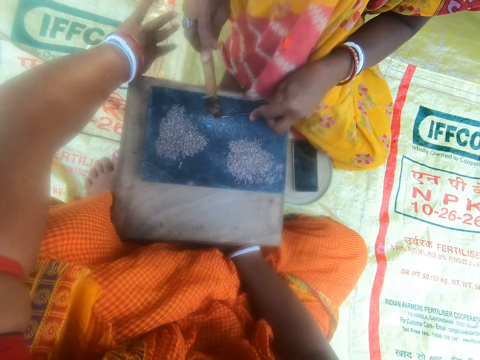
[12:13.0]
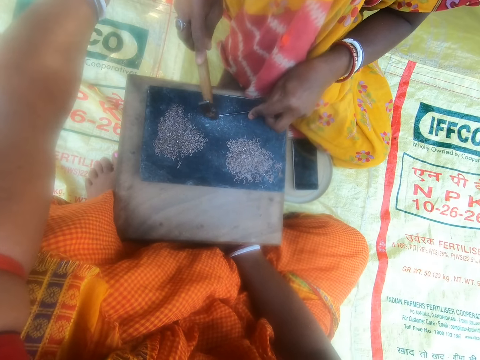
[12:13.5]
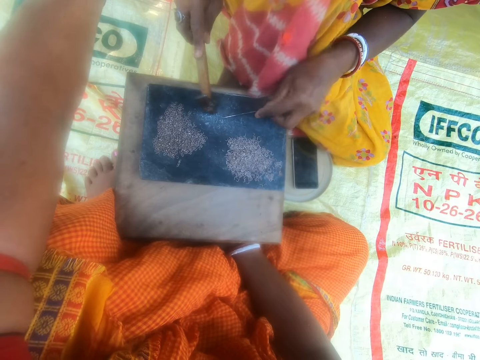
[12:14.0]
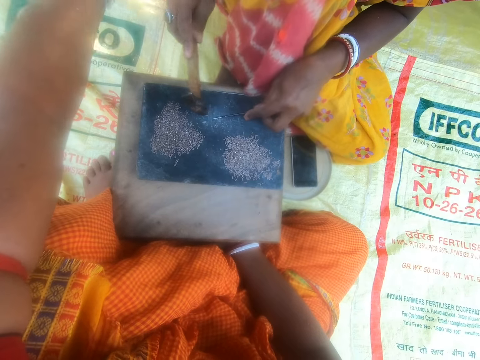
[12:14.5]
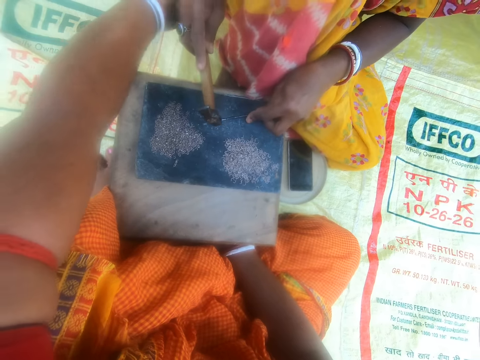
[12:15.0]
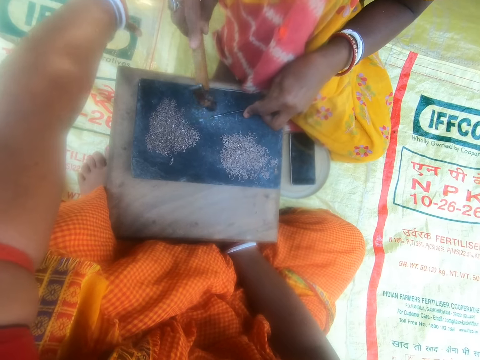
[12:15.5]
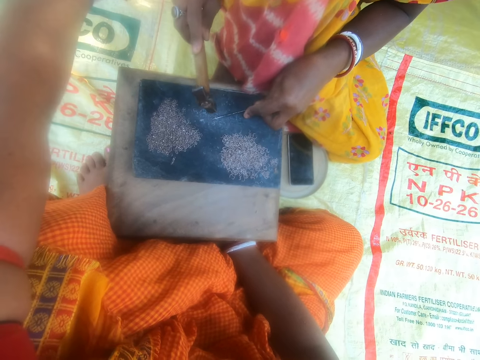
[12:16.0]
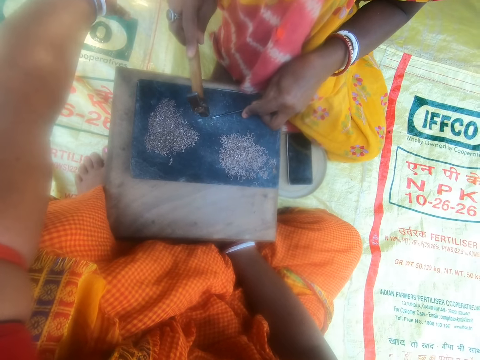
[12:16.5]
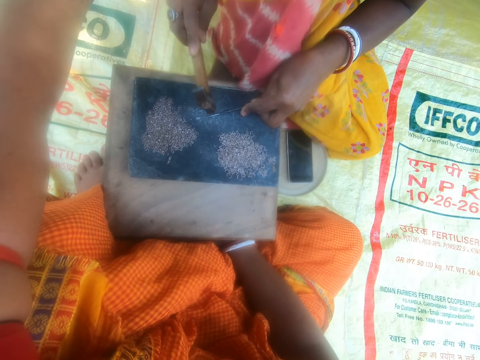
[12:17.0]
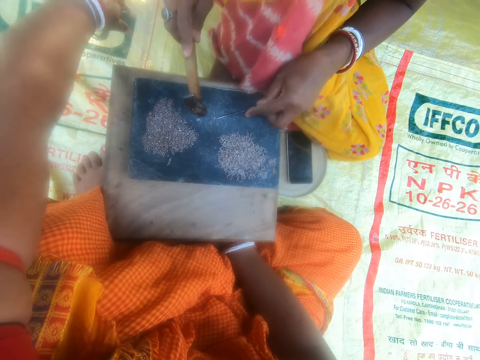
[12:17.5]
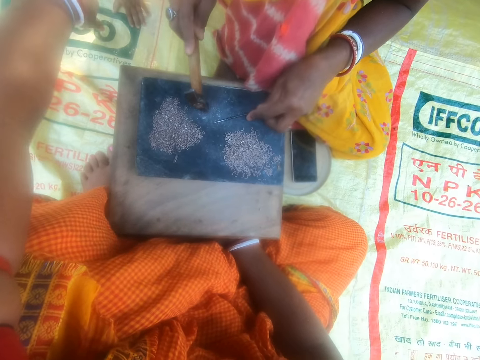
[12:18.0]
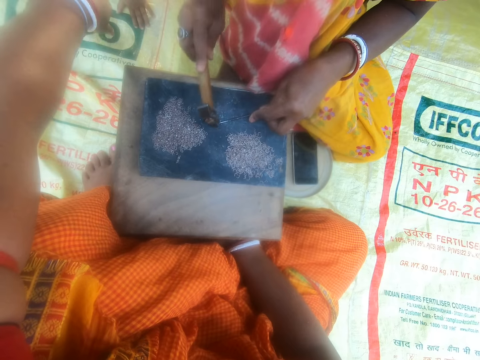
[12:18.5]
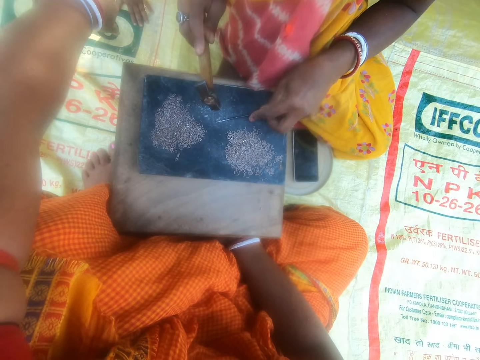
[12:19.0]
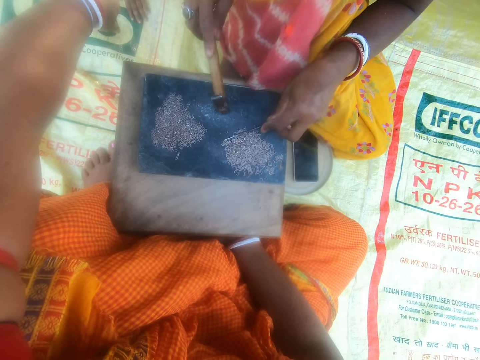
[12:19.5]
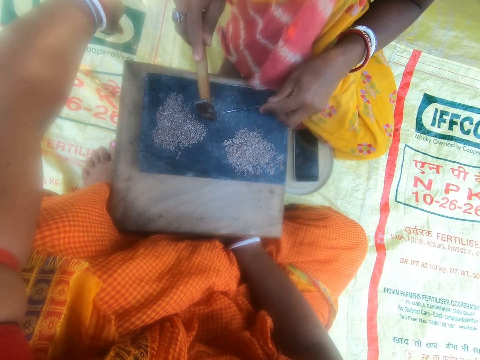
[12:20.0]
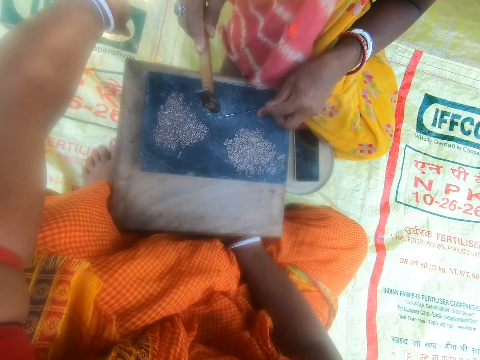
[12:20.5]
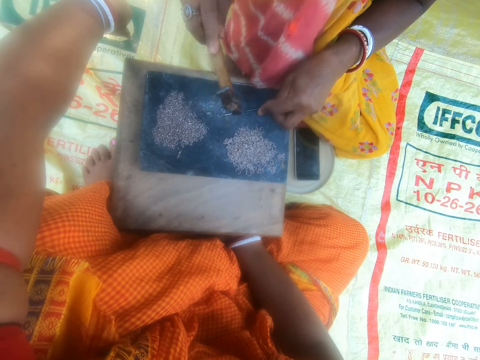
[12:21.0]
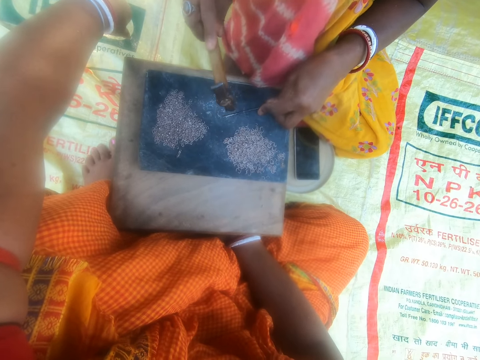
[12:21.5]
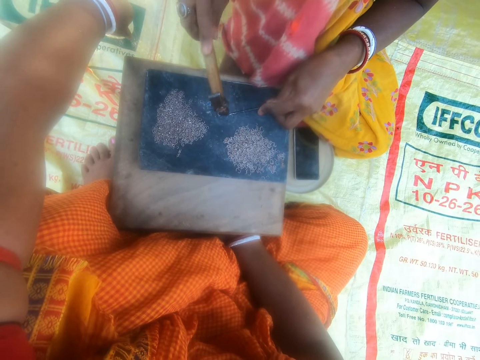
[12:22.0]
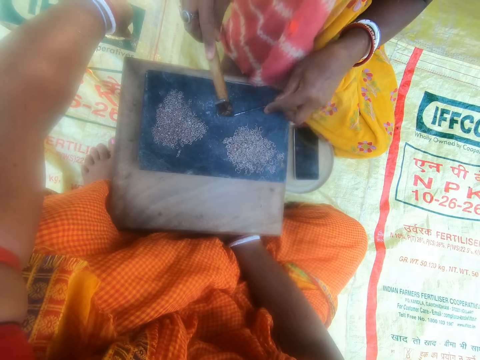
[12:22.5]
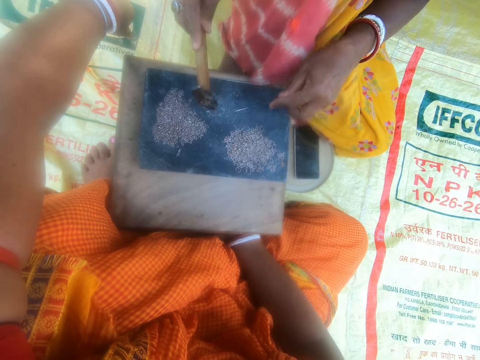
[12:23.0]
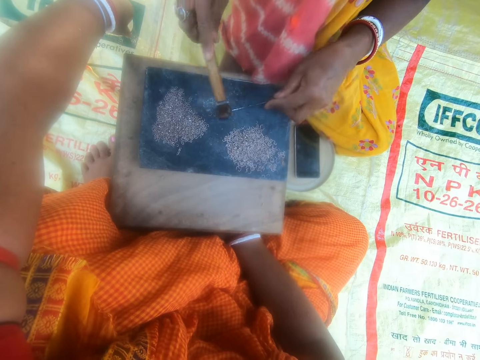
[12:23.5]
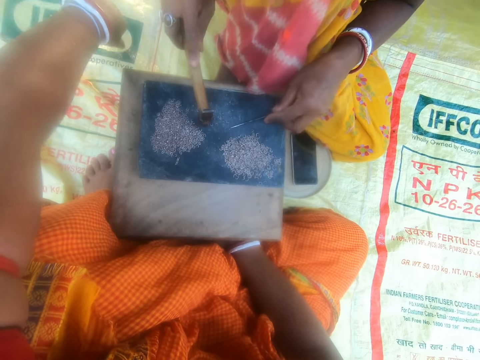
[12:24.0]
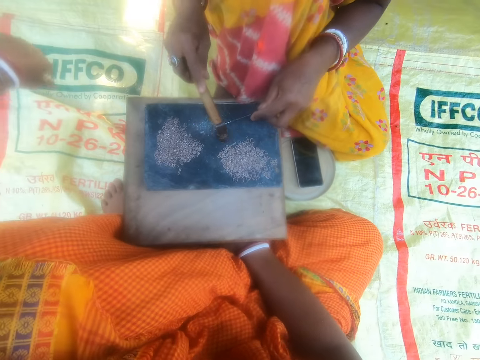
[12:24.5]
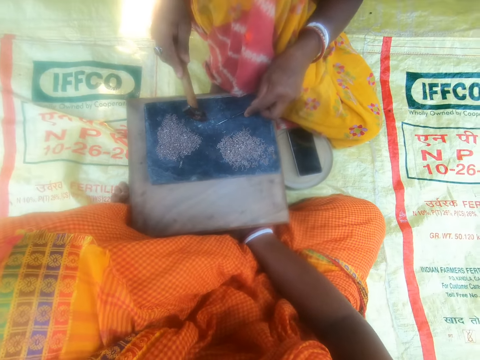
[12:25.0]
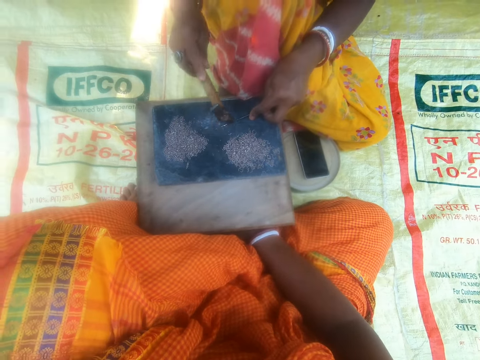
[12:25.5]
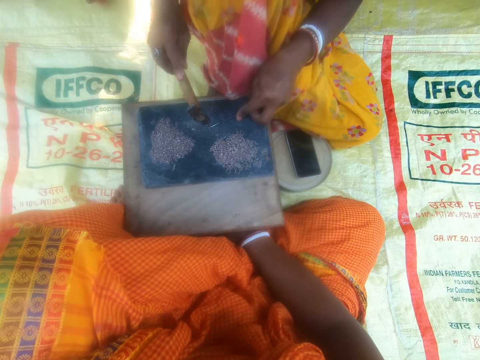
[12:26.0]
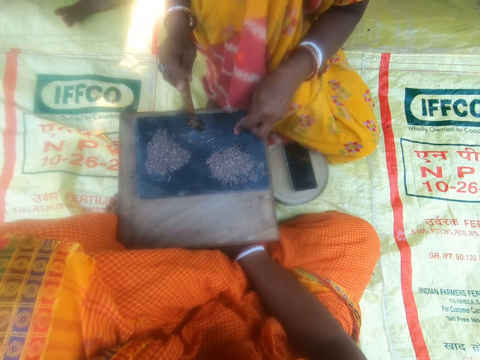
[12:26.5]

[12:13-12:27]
The camera wearer raises the left hand. She gestures out with her hand. The woman hammers the metal into crystals.

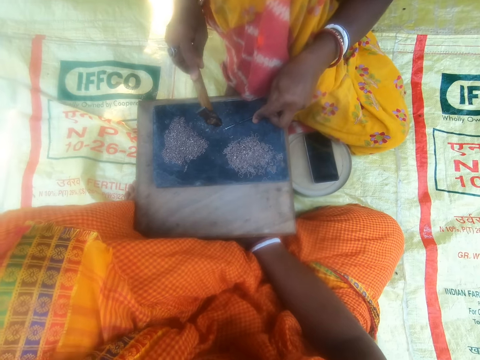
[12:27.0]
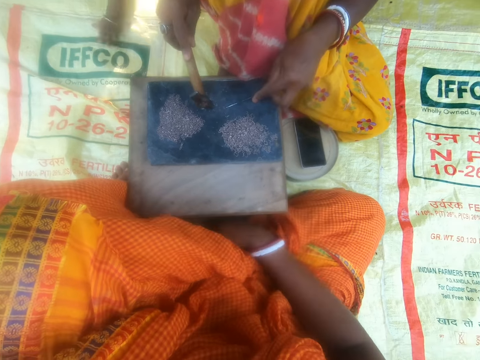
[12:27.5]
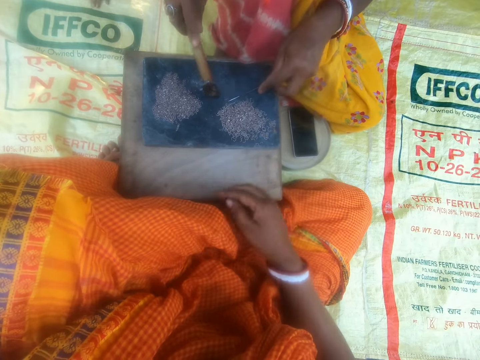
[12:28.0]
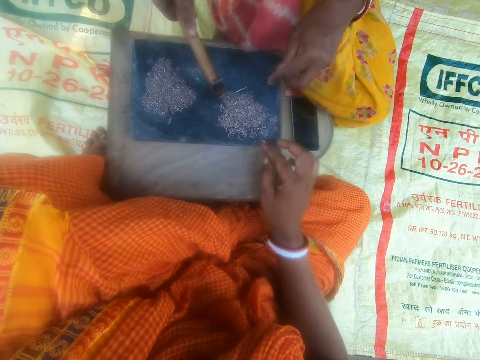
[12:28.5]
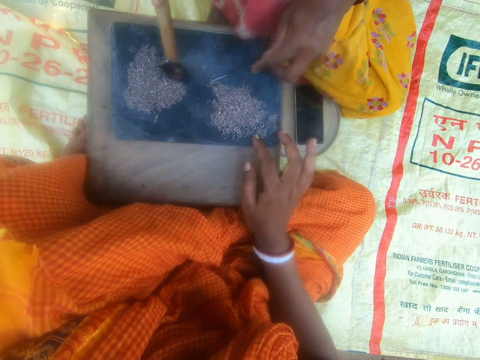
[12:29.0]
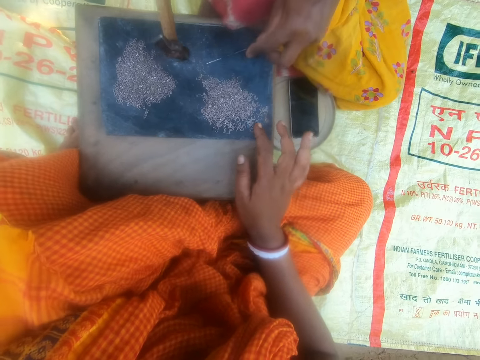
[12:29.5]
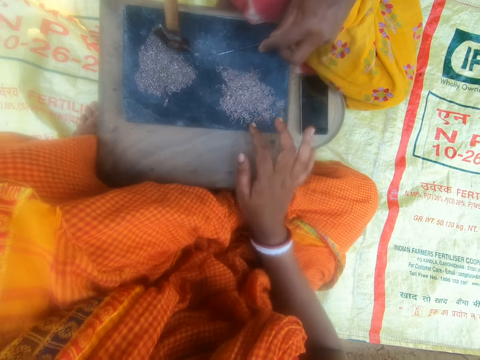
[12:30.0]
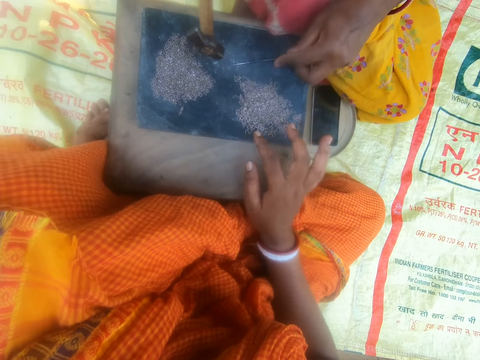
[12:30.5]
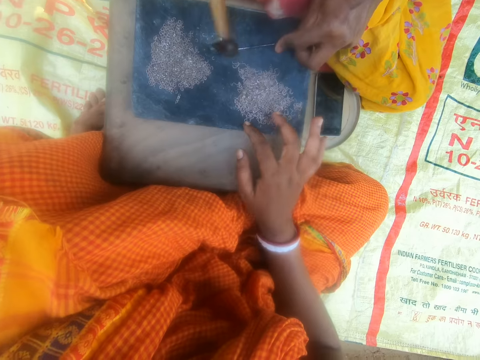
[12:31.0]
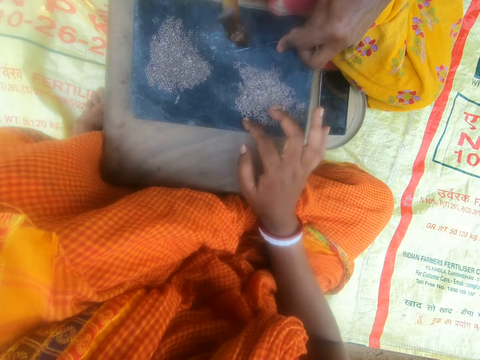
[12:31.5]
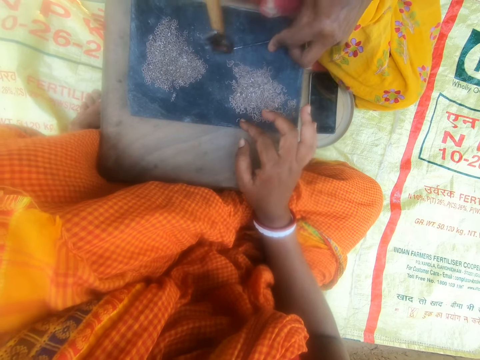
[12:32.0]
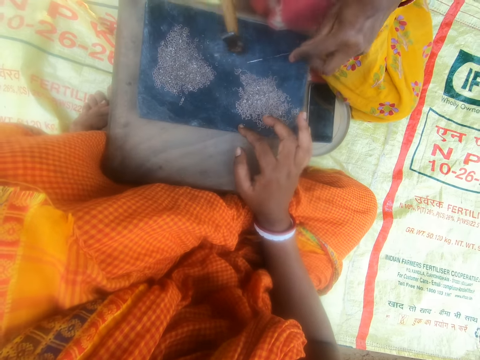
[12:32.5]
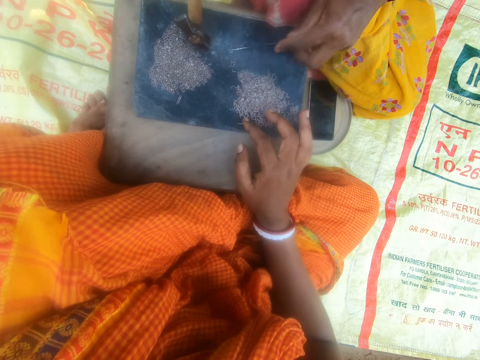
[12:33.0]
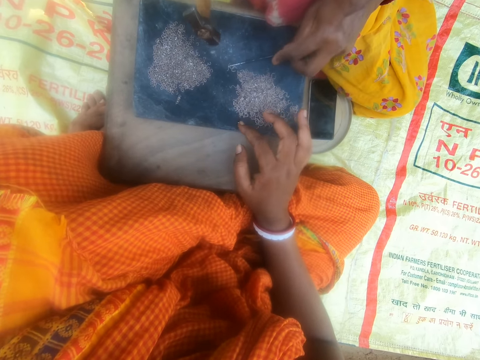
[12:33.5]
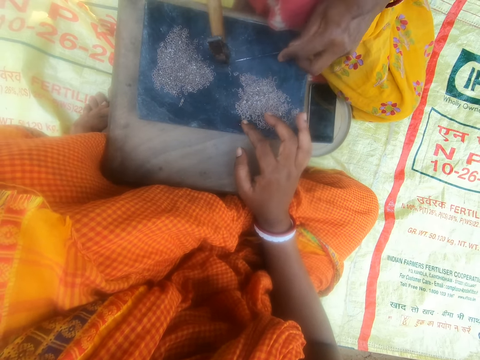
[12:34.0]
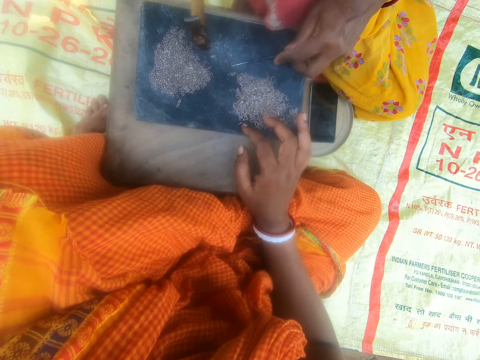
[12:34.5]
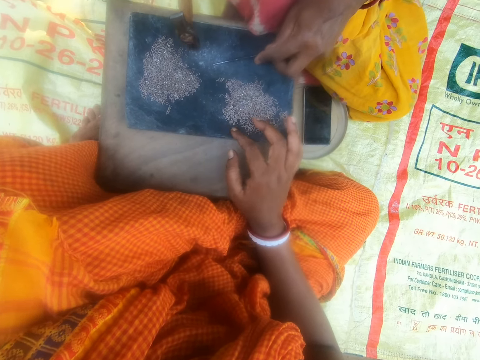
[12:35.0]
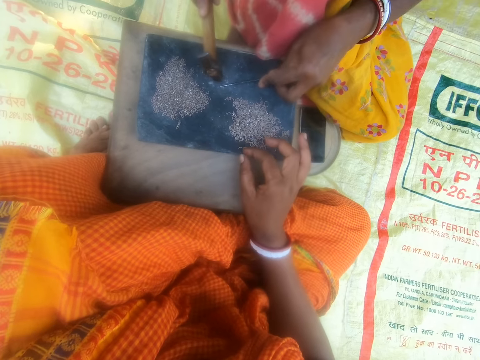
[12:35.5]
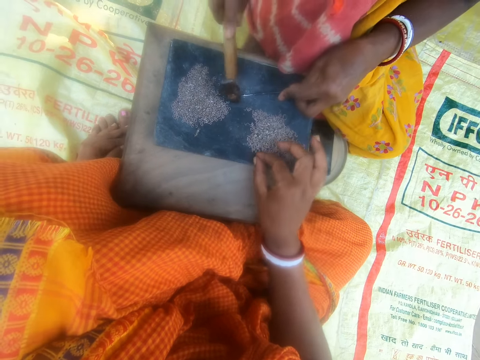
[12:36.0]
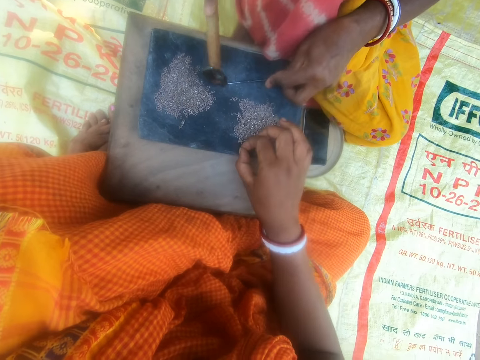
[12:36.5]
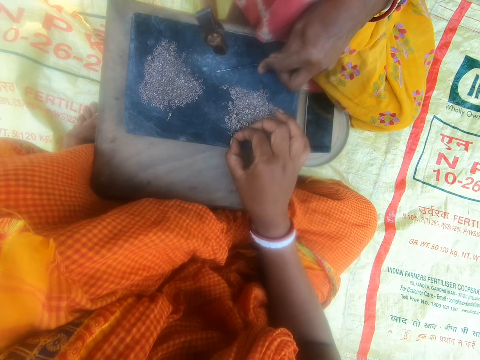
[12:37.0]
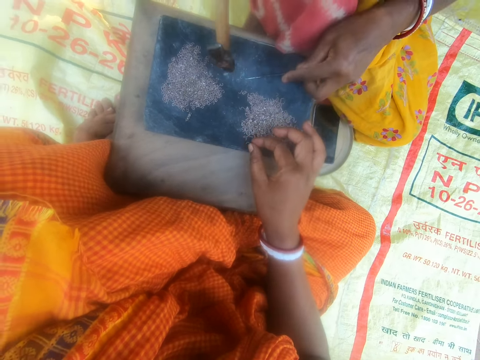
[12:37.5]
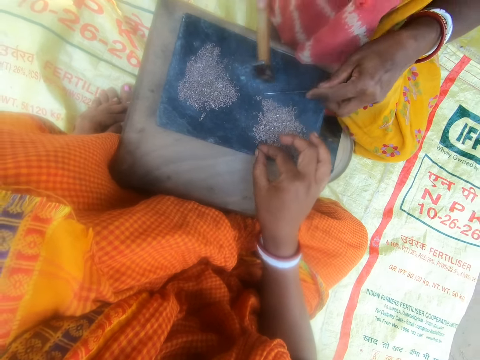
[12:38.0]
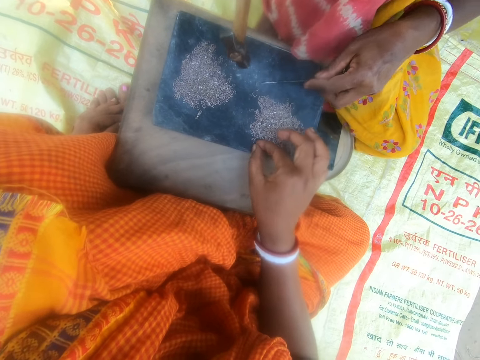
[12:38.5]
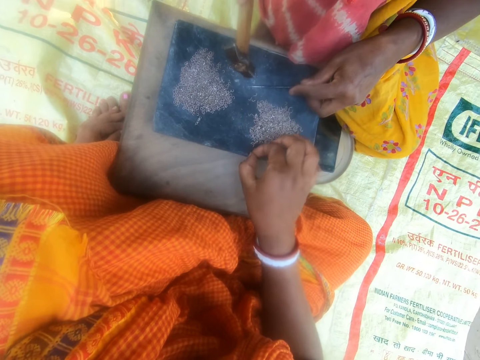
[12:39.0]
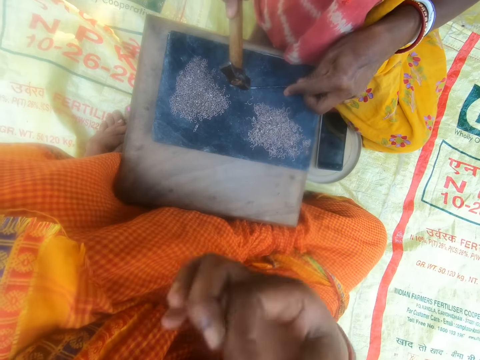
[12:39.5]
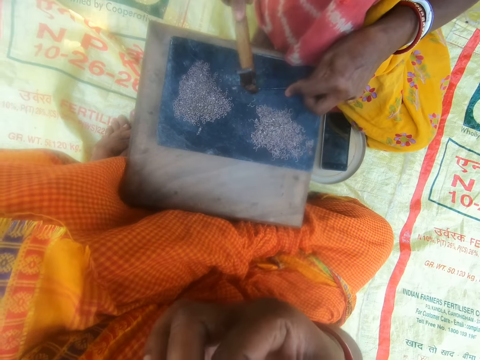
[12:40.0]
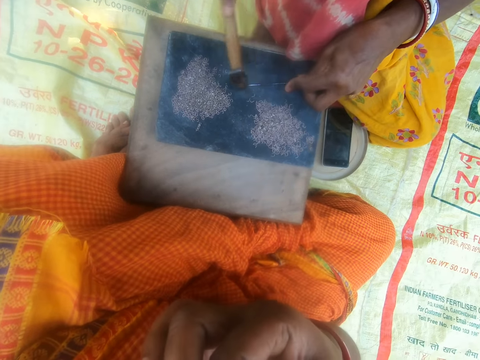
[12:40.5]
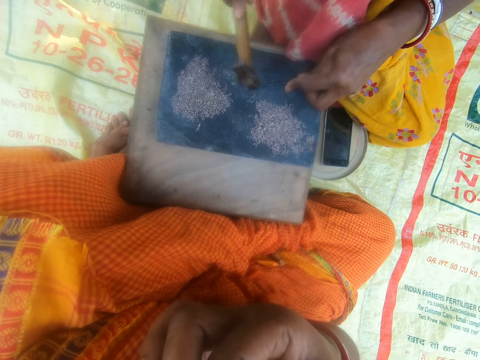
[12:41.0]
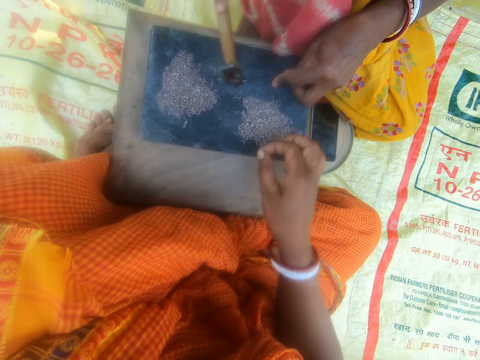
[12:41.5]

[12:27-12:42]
The camera wearer touches the metal crystals. She picks up the metal crystals. The woman hammers the metal into crystals. The camera wearer lifts her hand.
